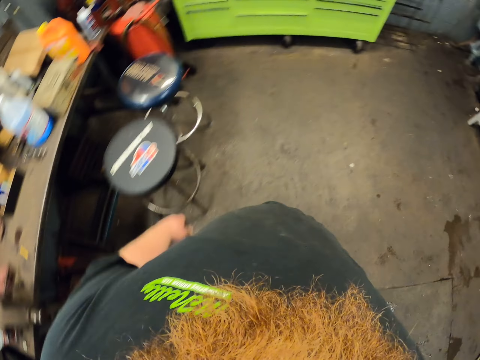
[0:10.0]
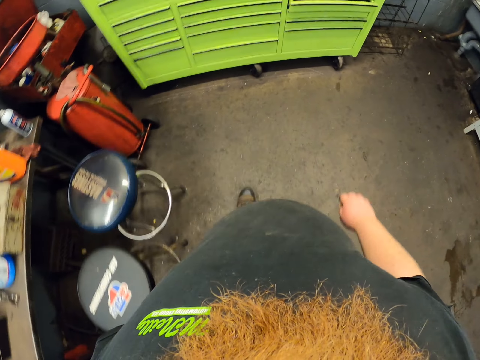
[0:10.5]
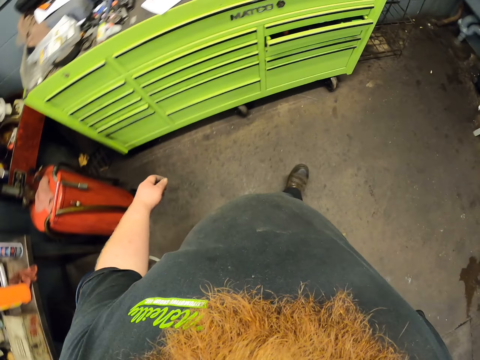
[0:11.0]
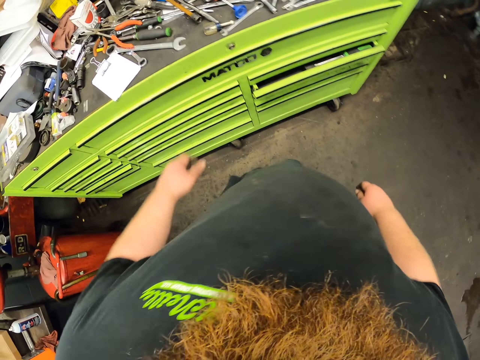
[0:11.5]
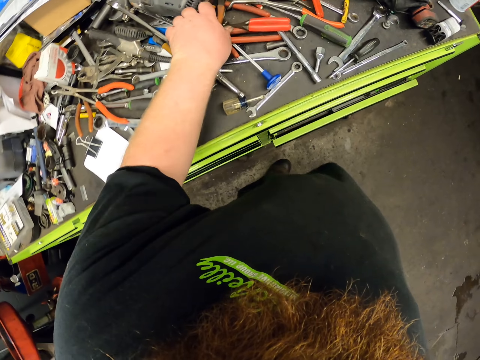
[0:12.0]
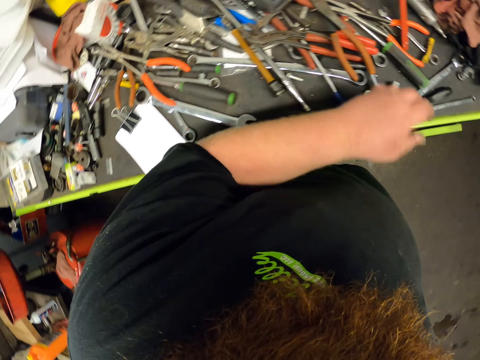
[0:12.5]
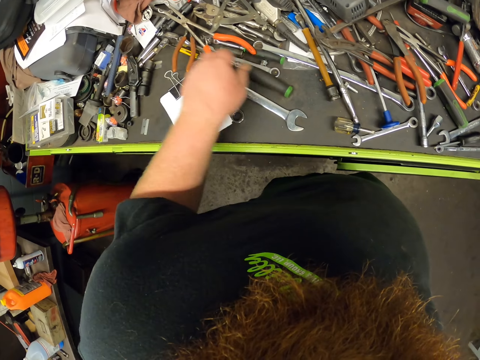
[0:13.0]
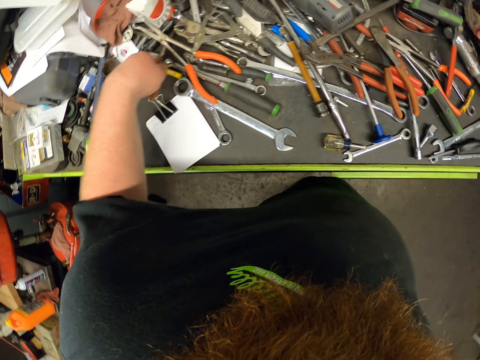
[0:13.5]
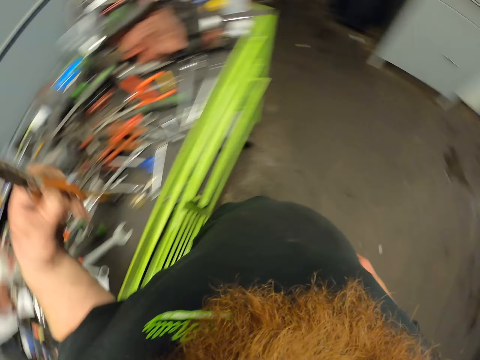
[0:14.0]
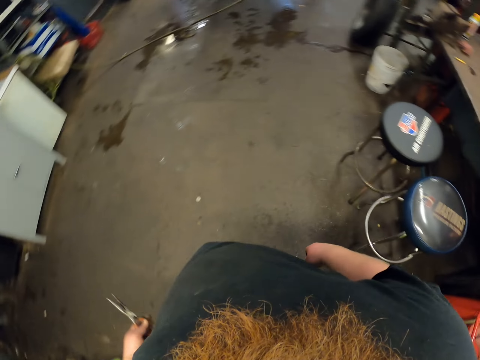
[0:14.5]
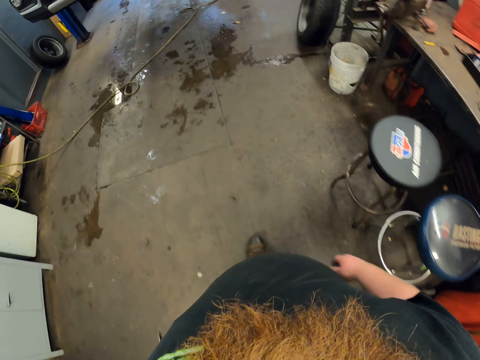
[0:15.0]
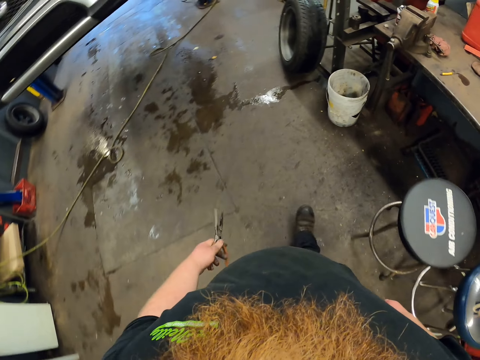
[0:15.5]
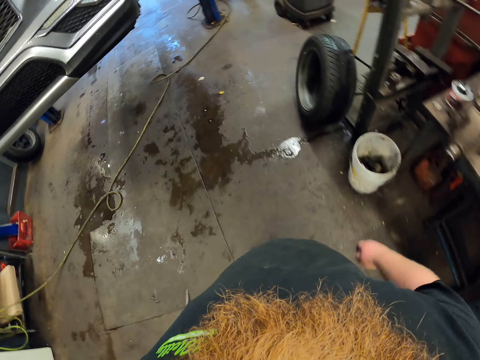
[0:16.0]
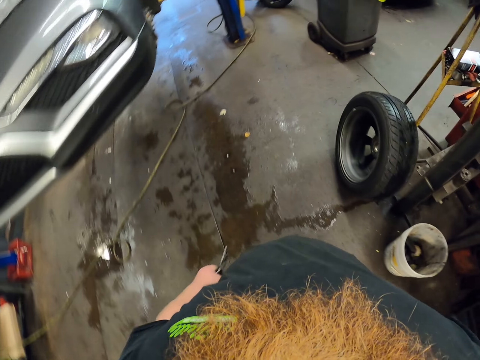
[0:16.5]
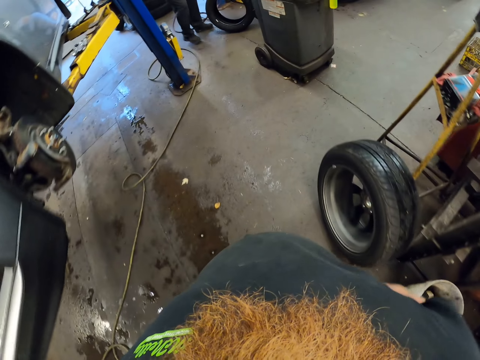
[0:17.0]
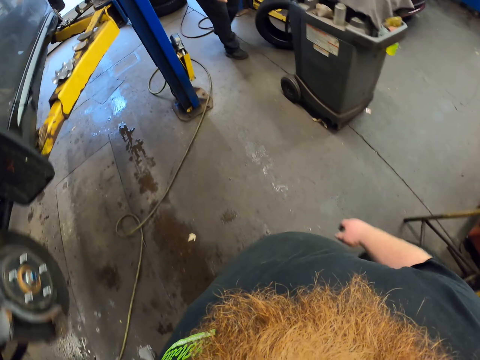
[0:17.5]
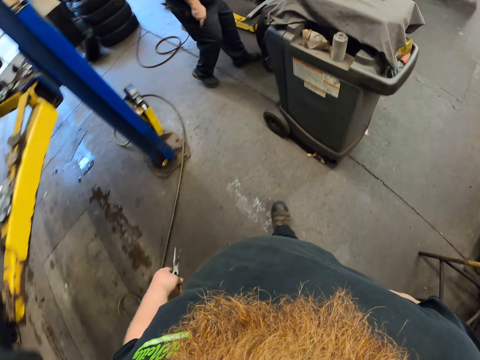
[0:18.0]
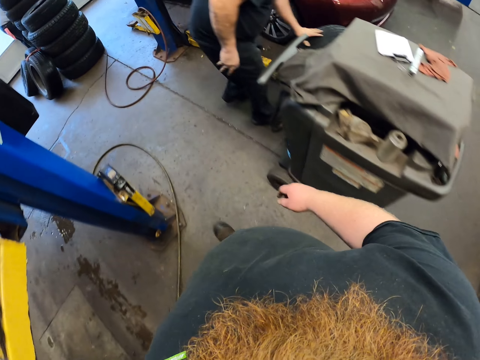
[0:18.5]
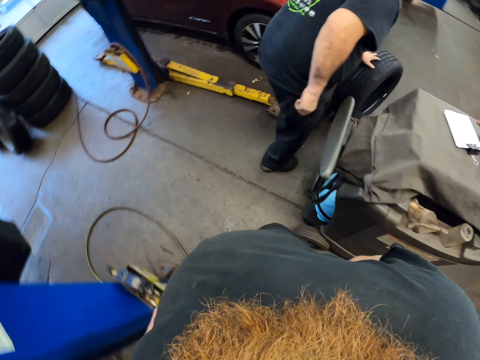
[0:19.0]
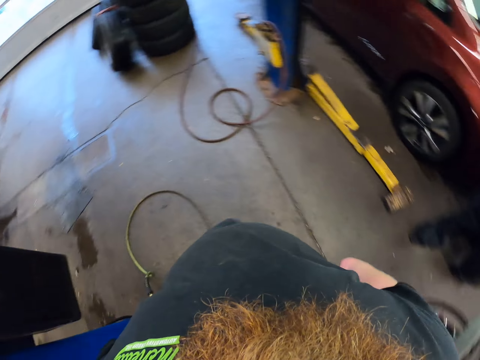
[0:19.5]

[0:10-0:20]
The camera wearer picks up the long nose pliers on top of the drawers. They walk in the garage with the long nose pliers in hand. A man rolls a tire.

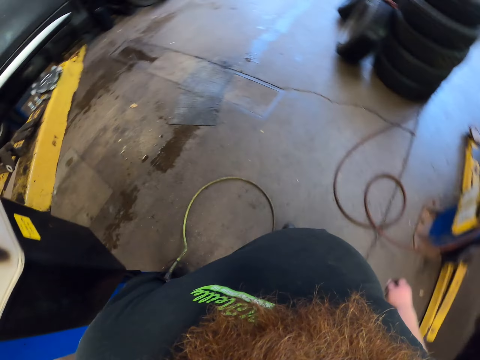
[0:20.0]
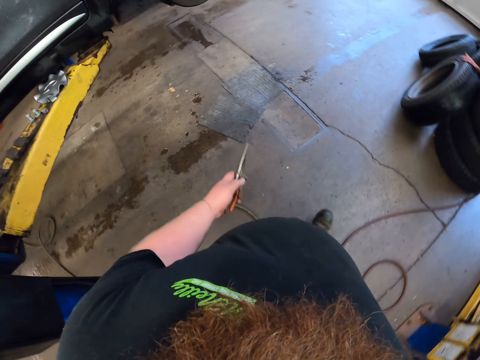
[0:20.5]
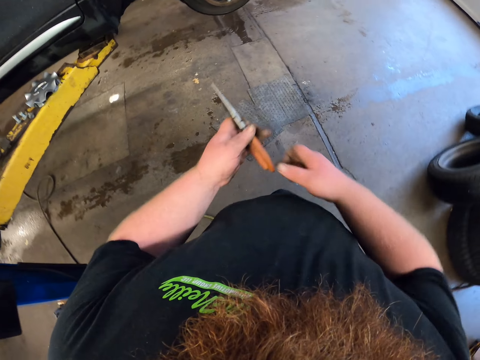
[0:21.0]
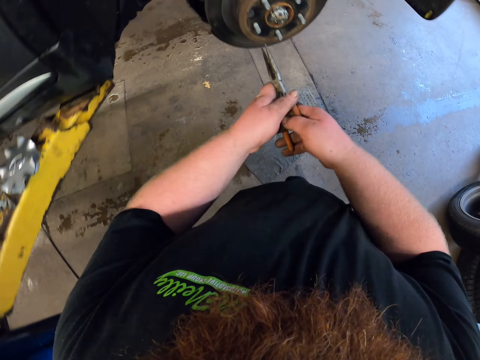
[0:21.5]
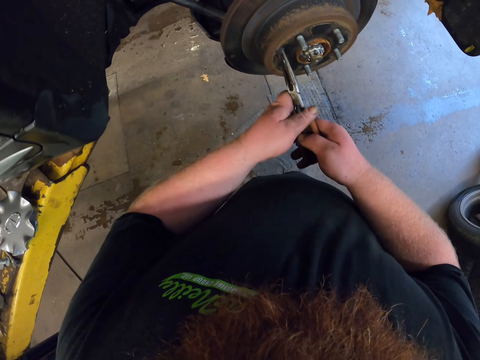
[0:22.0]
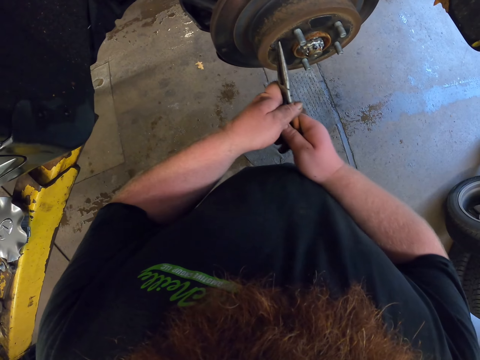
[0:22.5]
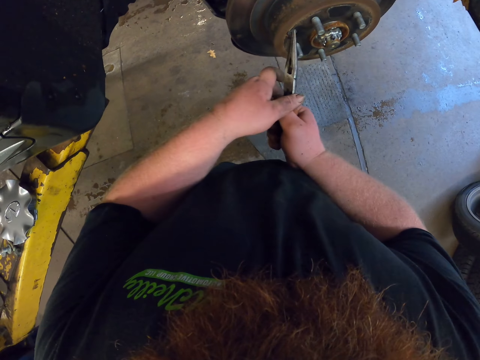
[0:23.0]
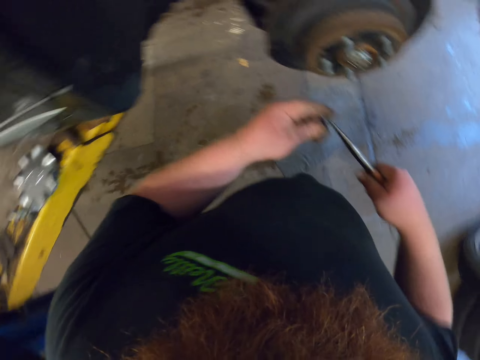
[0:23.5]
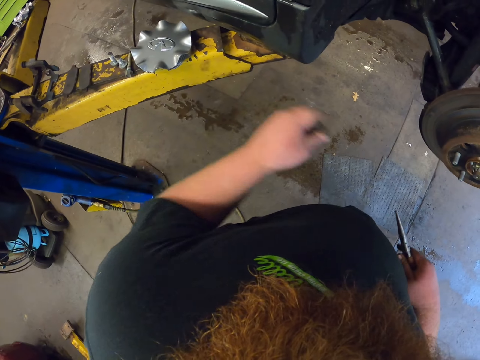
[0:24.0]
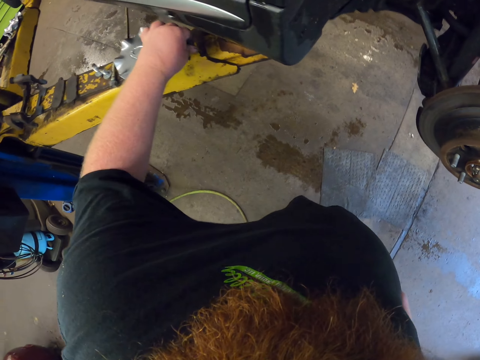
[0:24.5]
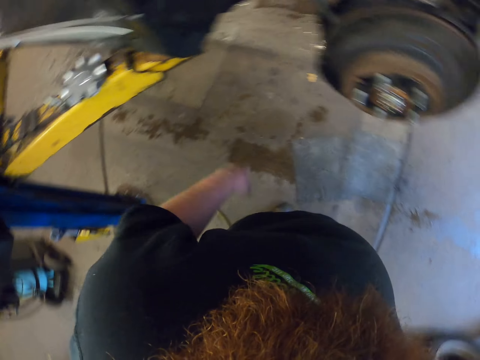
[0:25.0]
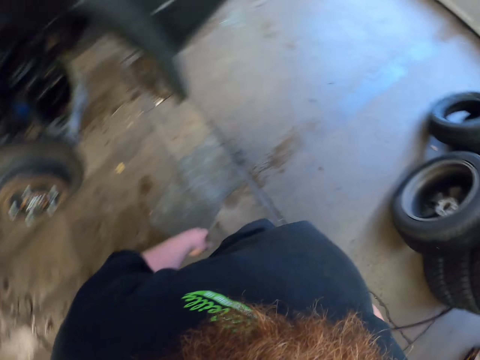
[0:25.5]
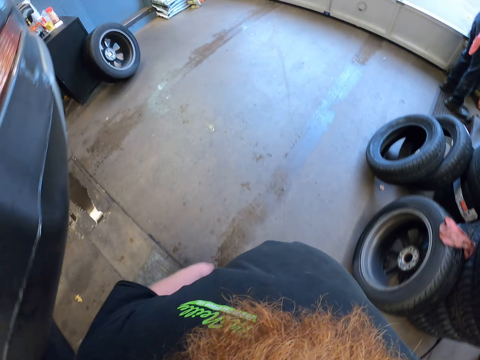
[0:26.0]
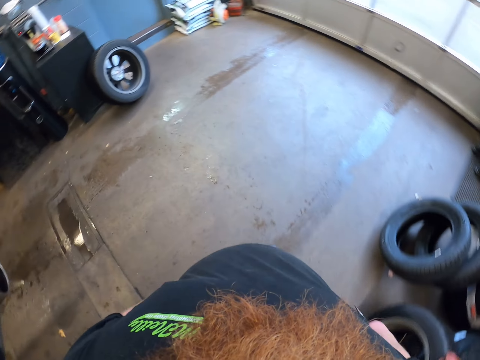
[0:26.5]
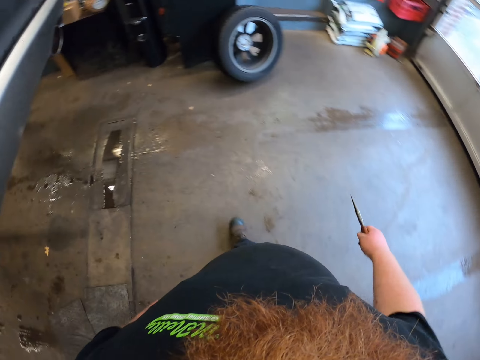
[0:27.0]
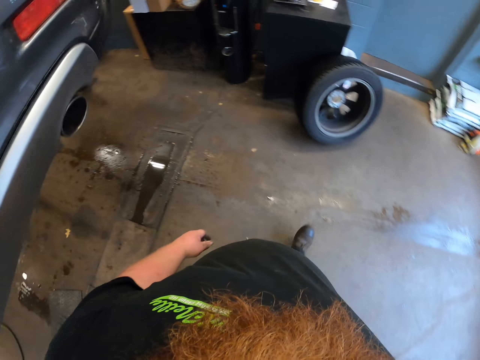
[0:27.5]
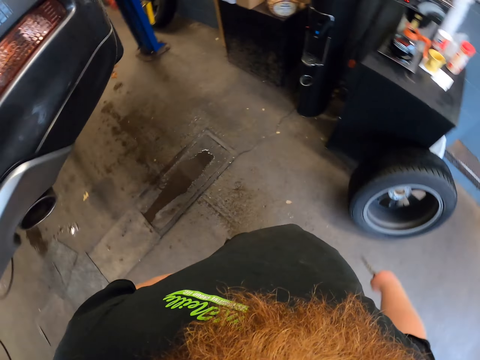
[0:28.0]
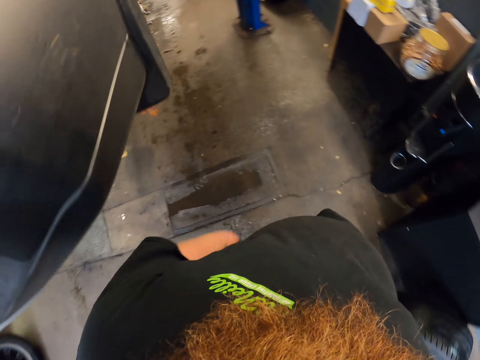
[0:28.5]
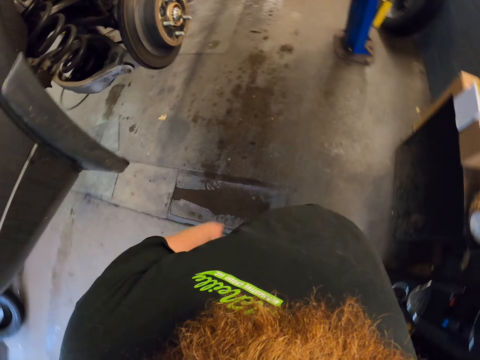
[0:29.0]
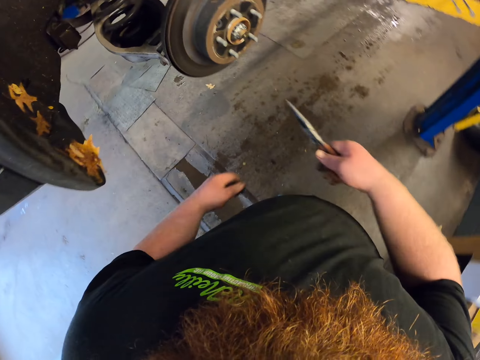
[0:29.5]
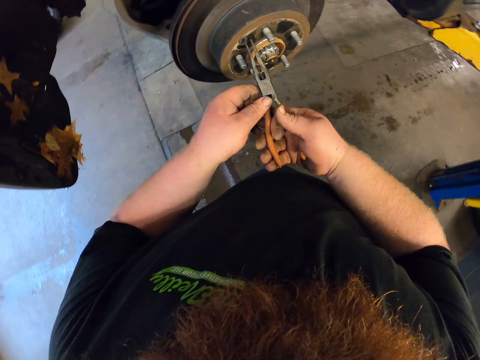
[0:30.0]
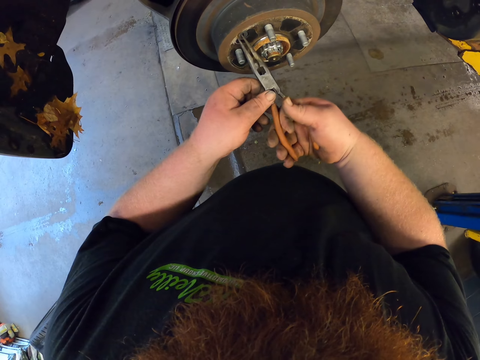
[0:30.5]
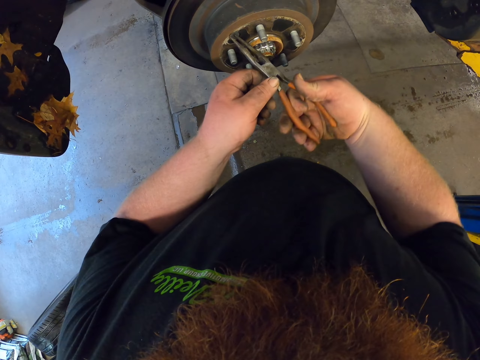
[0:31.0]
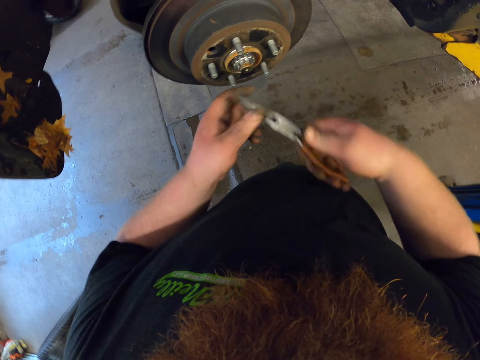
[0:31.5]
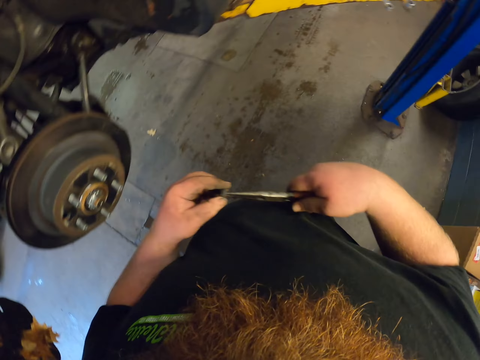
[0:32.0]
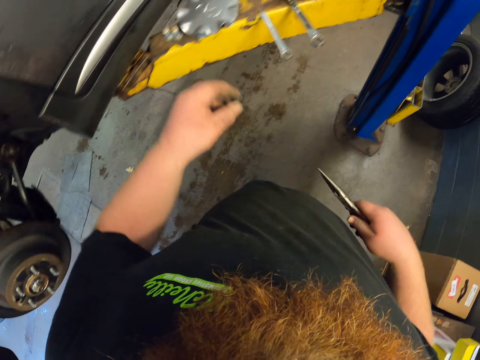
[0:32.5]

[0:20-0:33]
The camera wearer walks in the room. They remove a bolt with the long nose pliers. They put the bolt on the jack stand. They walk around the car with the long nose pliers in hand. They remove a bolt with the long nose pliers.

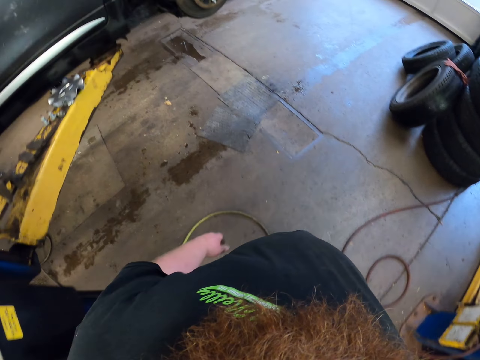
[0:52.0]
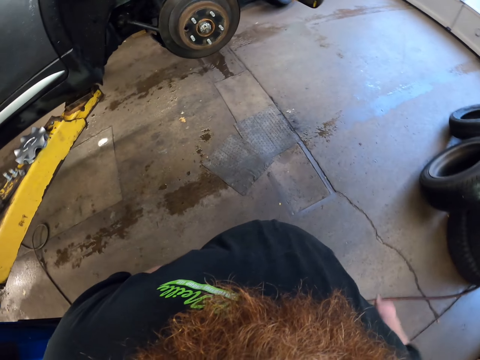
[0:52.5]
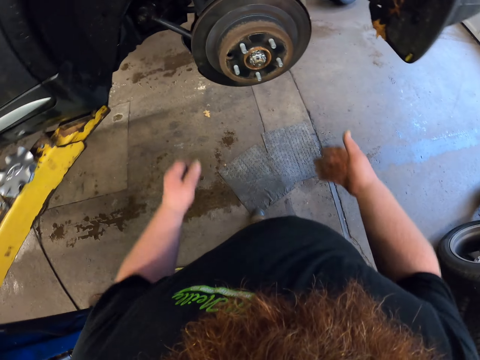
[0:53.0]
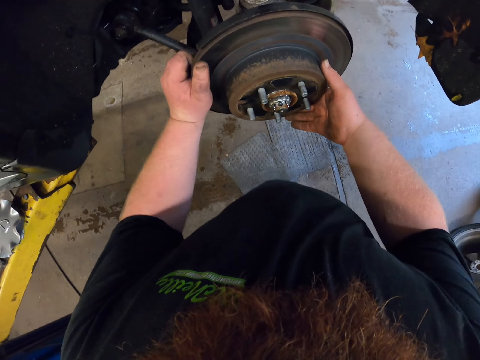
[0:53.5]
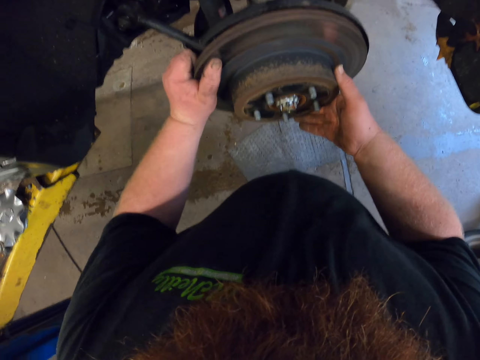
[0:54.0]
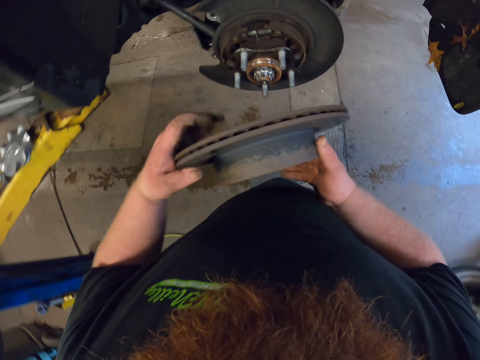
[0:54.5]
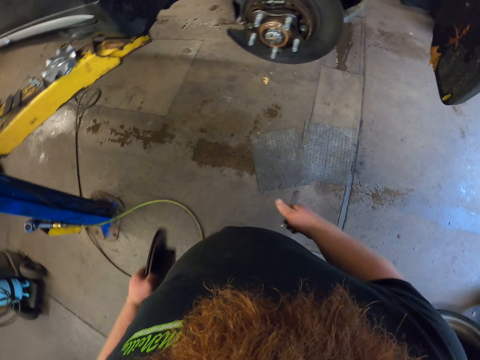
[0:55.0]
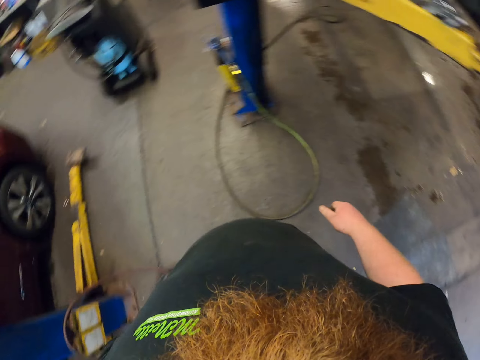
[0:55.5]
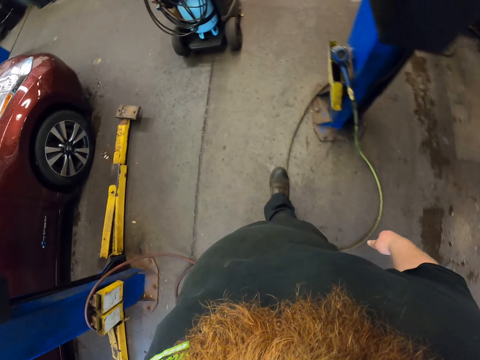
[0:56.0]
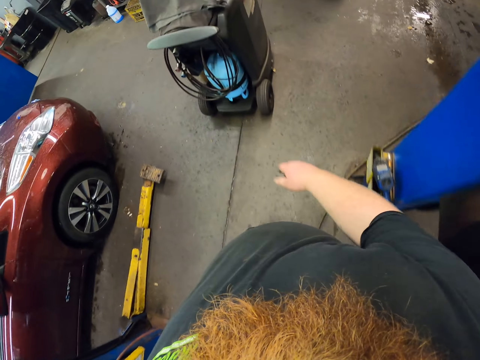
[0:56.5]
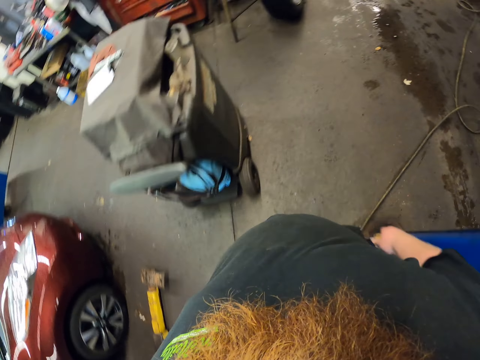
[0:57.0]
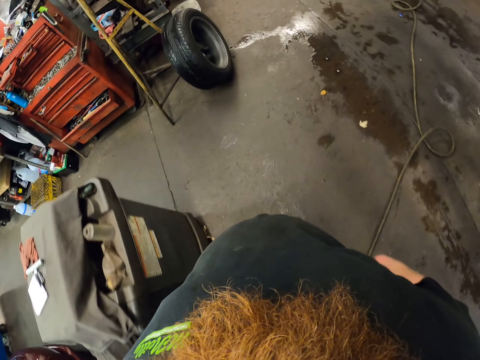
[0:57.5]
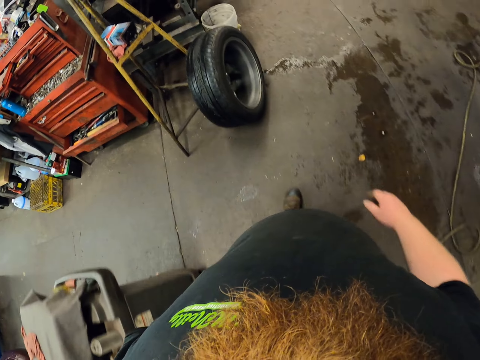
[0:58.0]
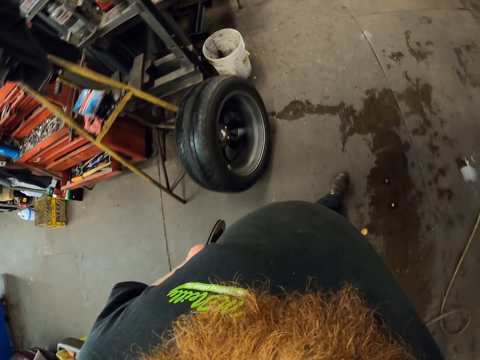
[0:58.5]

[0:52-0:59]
The camera wearer removes the wheel arch from the car. They walk in the garage with the wheel arch.
